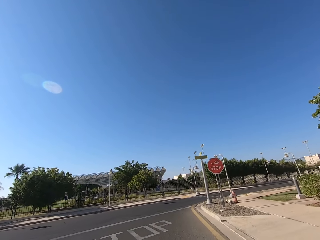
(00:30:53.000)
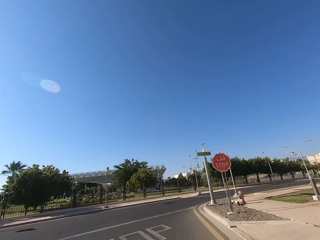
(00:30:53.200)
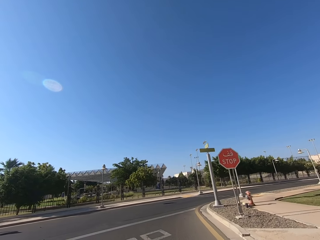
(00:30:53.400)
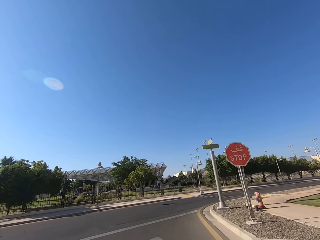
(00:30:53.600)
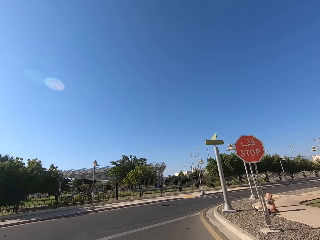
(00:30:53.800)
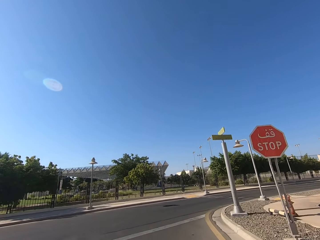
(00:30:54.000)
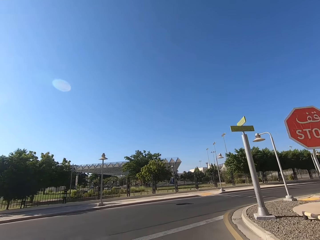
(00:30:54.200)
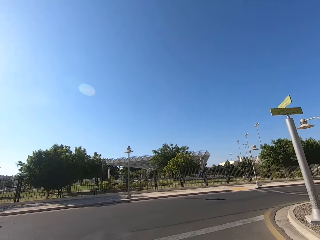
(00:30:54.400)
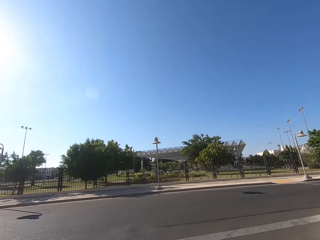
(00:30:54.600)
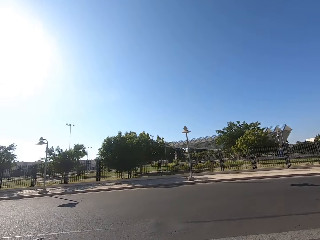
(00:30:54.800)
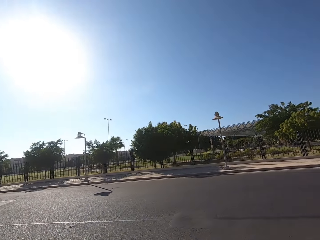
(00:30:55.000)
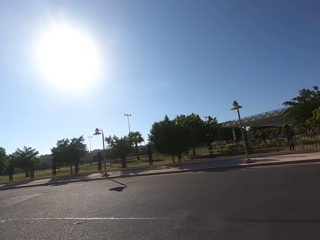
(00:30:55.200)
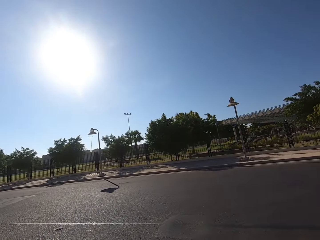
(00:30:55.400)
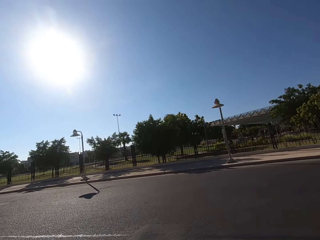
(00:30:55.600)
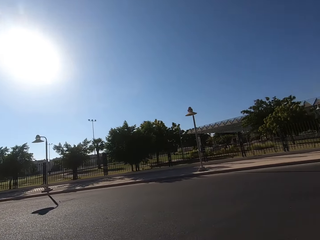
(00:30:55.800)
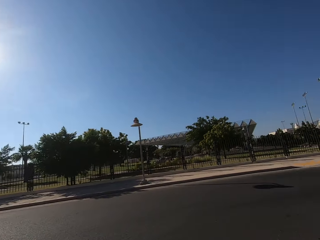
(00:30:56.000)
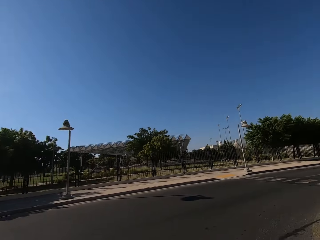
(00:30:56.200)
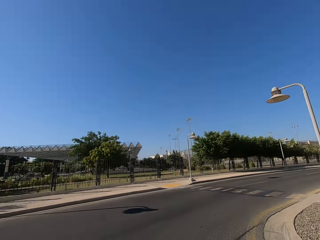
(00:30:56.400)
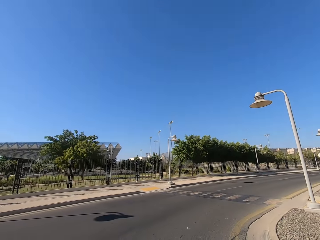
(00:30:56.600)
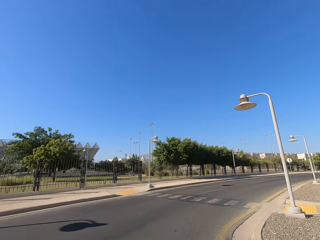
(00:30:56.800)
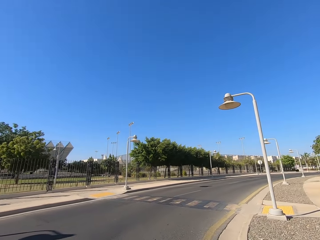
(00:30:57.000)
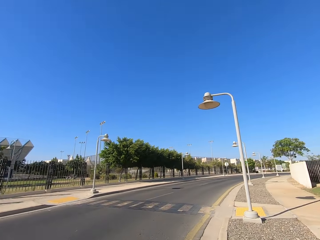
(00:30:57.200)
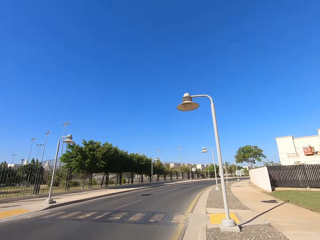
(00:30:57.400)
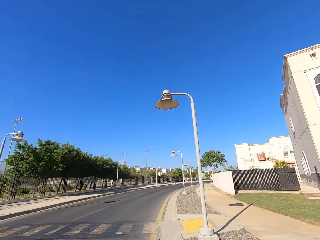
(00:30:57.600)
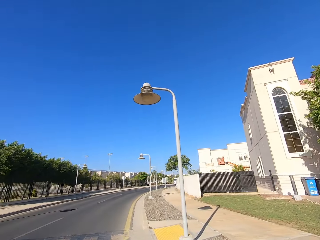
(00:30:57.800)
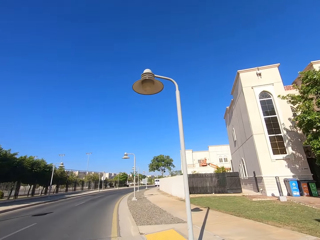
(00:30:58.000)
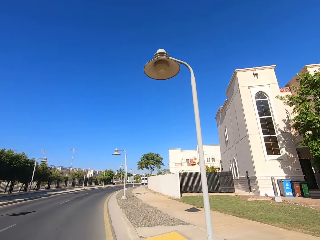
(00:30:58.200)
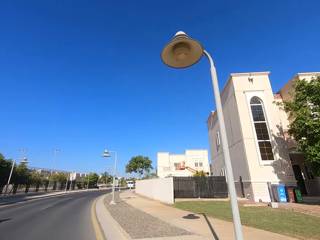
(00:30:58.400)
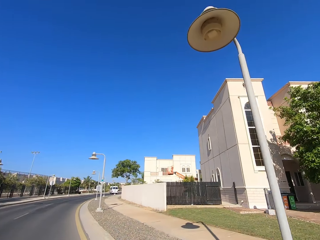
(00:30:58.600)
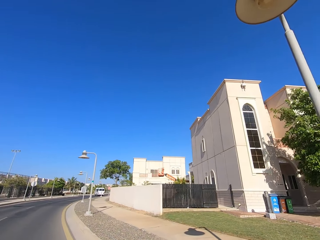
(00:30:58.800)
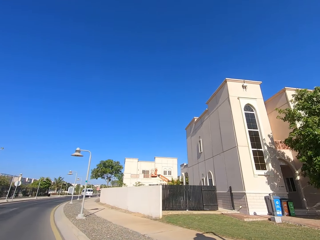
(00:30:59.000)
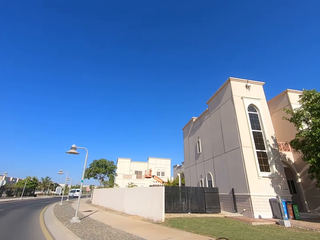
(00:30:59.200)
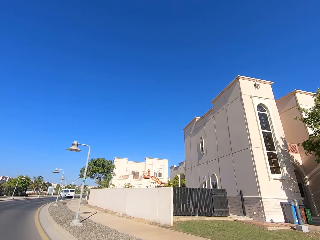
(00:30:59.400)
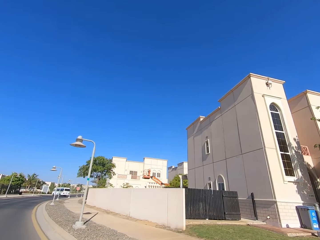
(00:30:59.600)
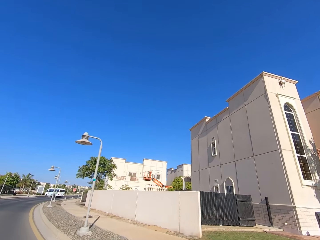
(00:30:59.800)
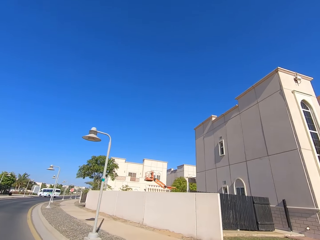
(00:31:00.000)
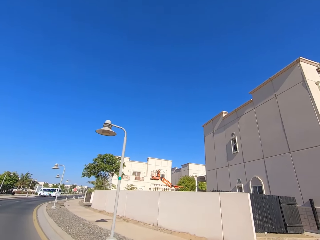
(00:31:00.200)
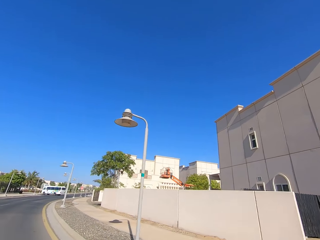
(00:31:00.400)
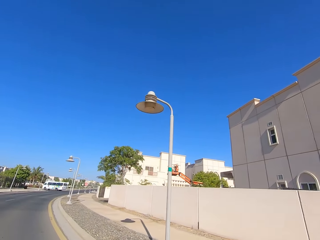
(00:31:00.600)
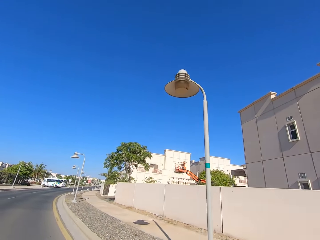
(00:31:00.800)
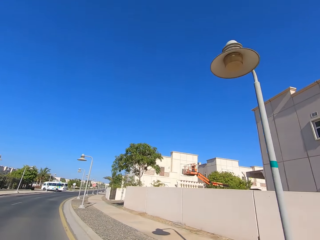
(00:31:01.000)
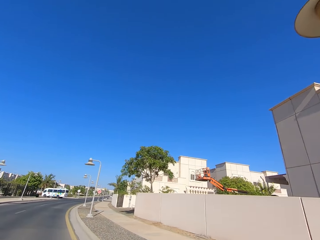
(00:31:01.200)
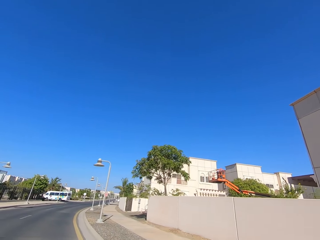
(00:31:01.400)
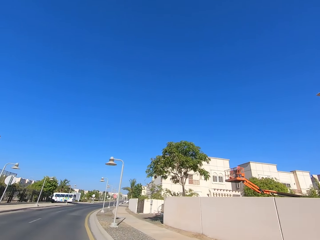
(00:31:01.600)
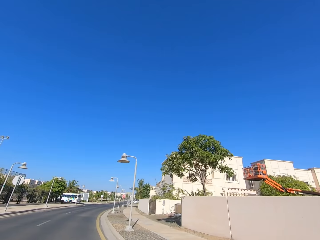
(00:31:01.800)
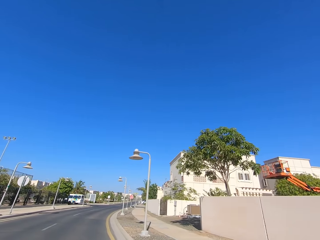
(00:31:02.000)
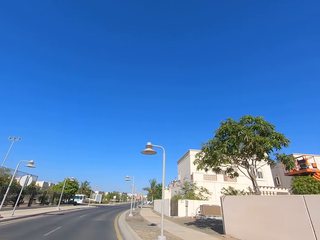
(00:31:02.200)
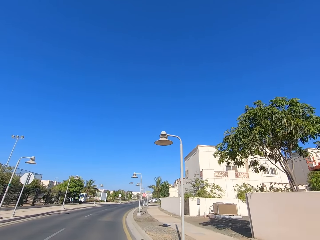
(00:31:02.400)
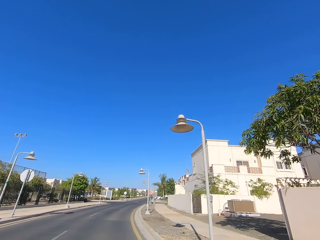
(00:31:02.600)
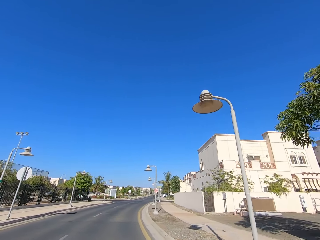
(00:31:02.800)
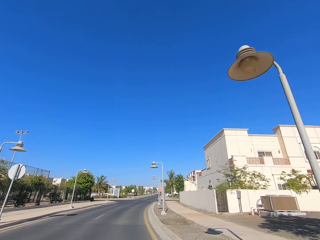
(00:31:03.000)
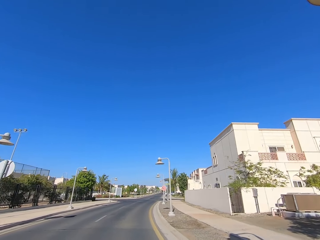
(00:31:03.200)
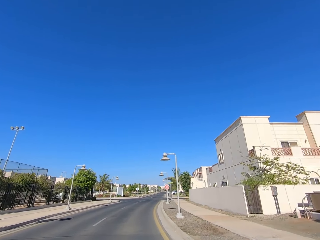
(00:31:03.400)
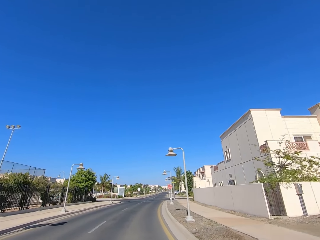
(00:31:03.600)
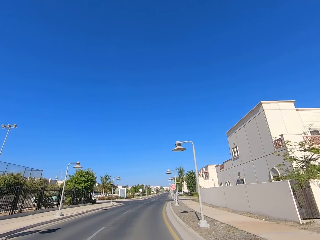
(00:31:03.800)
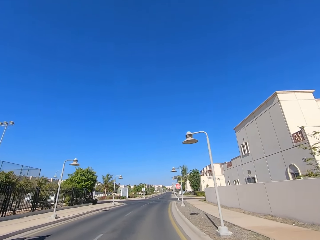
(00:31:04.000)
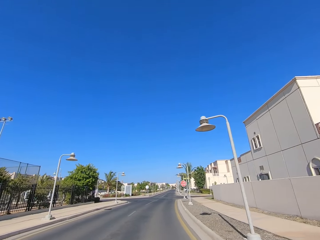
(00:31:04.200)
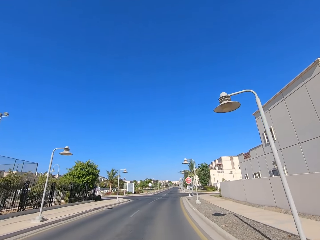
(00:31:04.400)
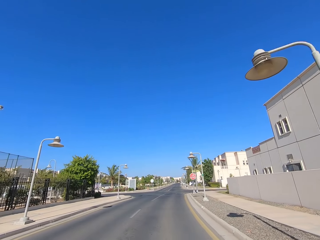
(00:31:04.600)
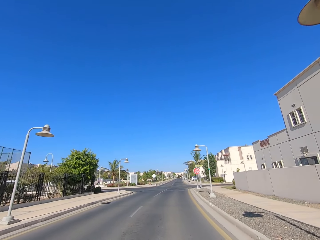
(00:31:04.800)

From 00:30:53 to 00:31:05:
The camera wearer looks around. They ride a motorbike on the road.

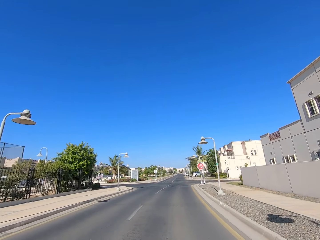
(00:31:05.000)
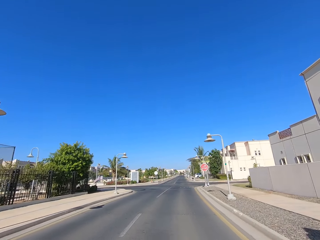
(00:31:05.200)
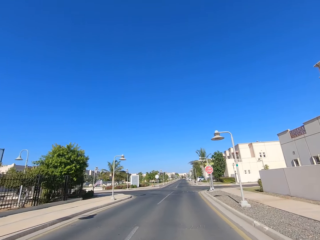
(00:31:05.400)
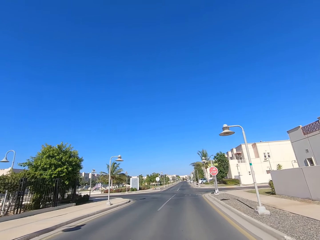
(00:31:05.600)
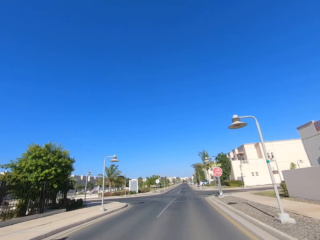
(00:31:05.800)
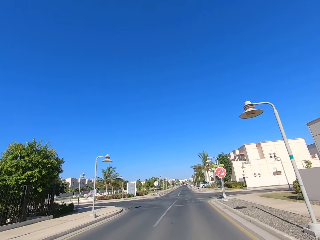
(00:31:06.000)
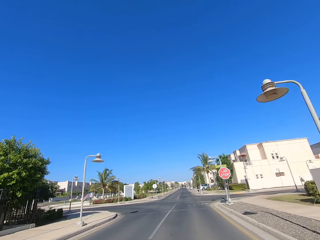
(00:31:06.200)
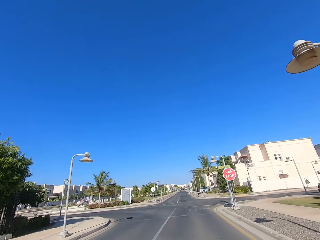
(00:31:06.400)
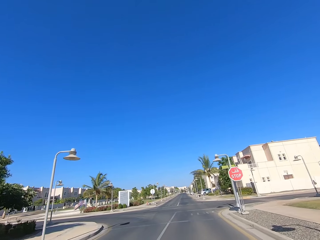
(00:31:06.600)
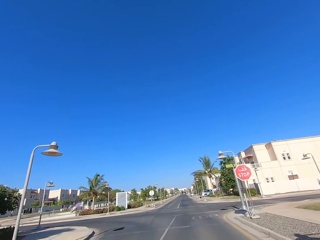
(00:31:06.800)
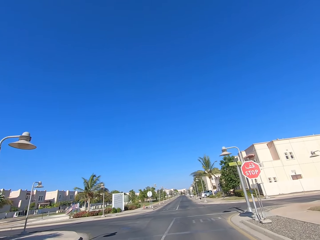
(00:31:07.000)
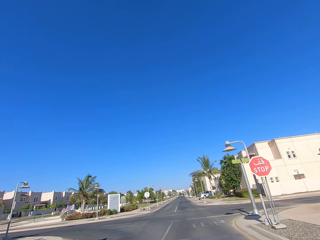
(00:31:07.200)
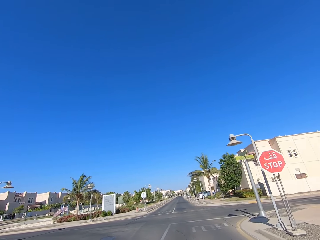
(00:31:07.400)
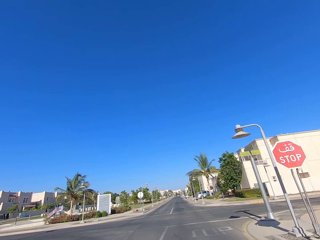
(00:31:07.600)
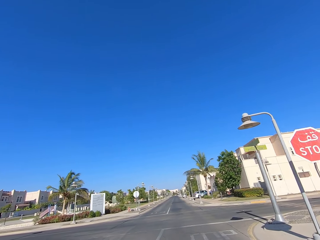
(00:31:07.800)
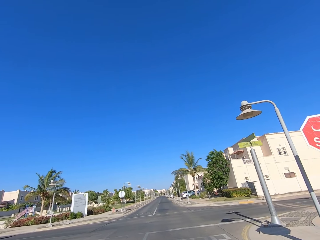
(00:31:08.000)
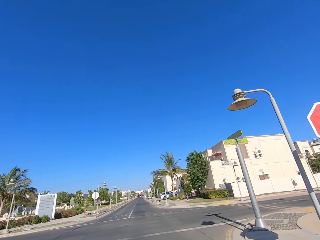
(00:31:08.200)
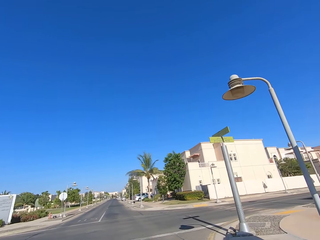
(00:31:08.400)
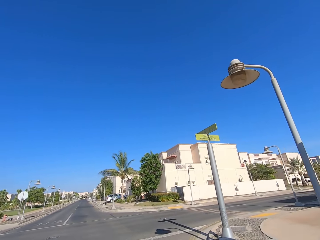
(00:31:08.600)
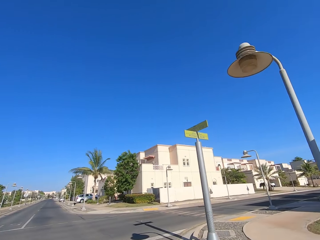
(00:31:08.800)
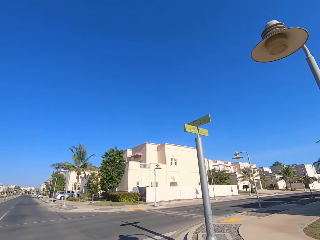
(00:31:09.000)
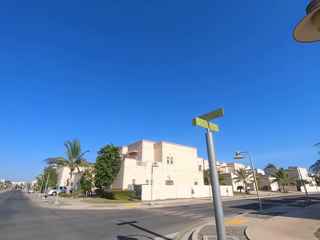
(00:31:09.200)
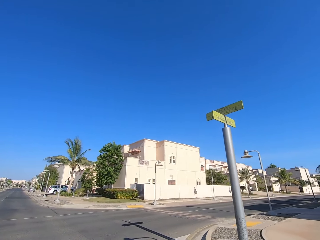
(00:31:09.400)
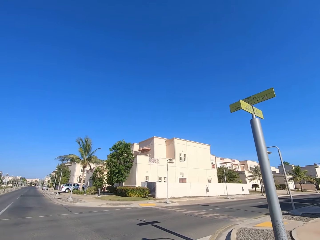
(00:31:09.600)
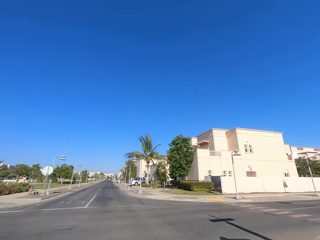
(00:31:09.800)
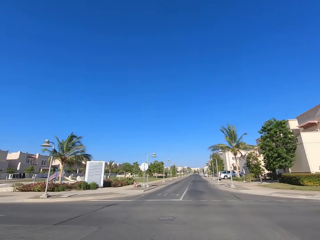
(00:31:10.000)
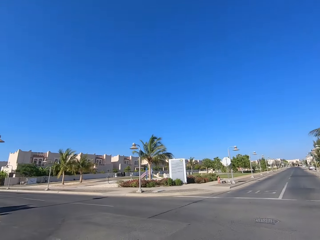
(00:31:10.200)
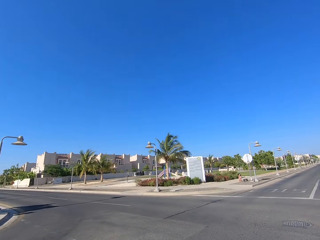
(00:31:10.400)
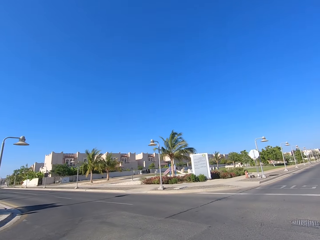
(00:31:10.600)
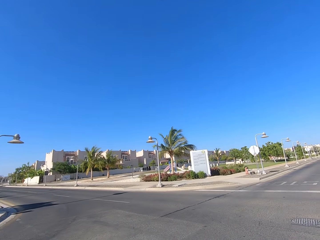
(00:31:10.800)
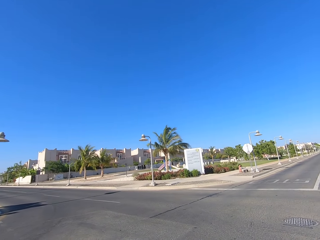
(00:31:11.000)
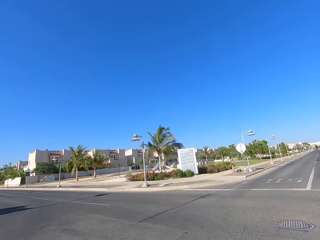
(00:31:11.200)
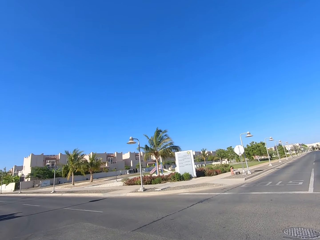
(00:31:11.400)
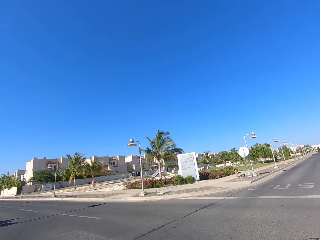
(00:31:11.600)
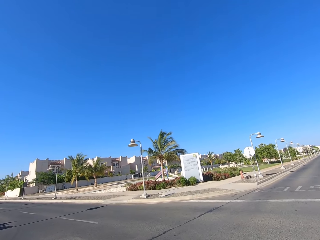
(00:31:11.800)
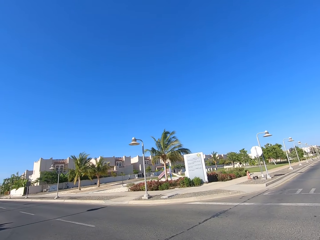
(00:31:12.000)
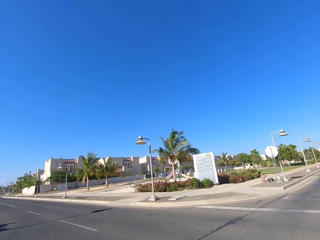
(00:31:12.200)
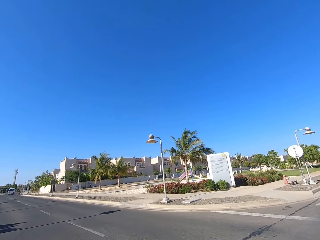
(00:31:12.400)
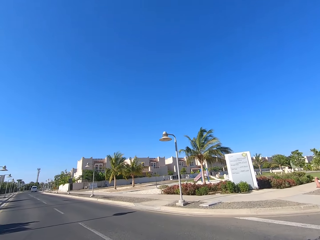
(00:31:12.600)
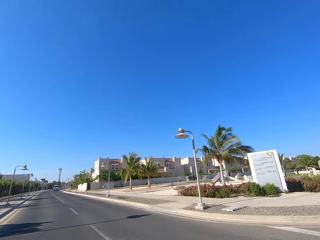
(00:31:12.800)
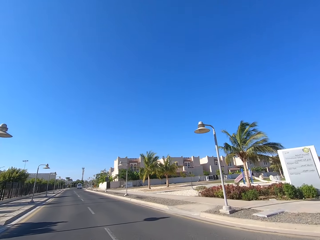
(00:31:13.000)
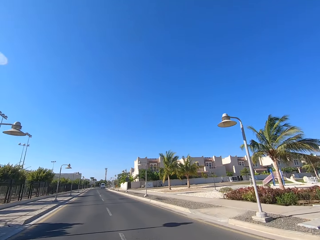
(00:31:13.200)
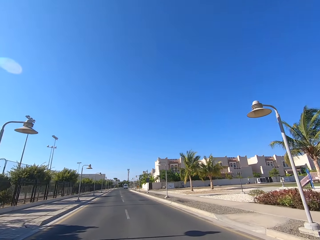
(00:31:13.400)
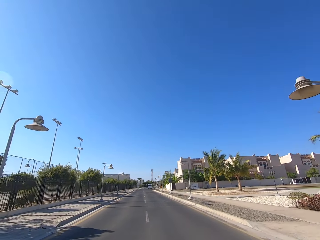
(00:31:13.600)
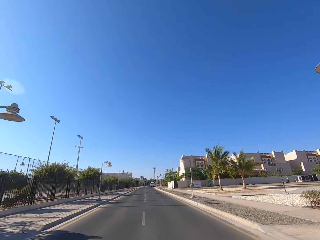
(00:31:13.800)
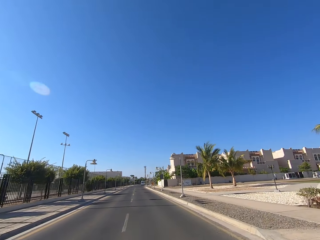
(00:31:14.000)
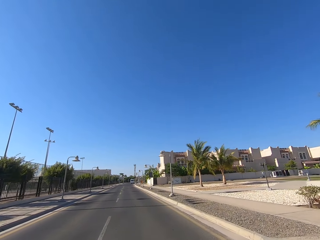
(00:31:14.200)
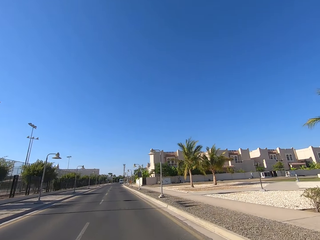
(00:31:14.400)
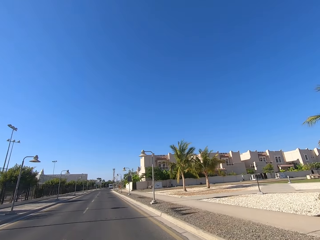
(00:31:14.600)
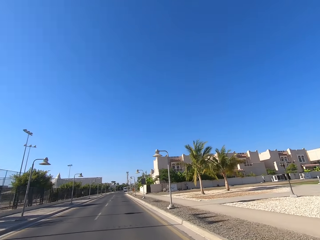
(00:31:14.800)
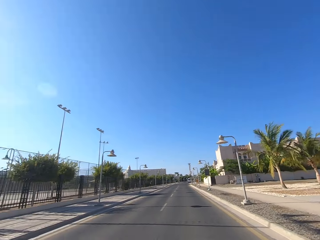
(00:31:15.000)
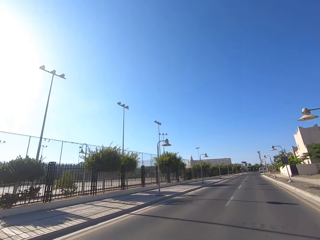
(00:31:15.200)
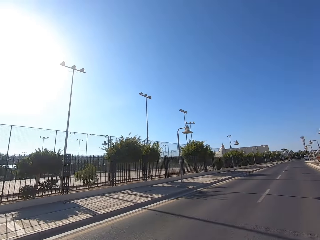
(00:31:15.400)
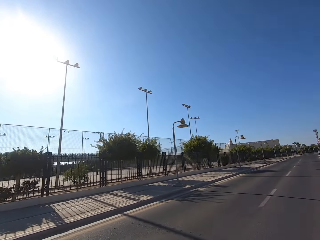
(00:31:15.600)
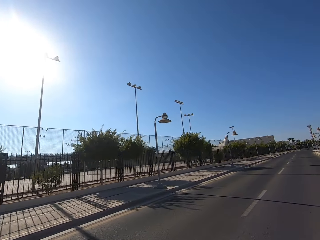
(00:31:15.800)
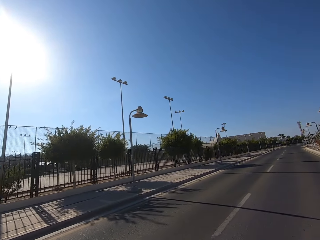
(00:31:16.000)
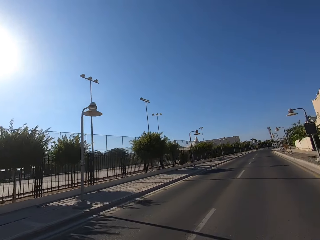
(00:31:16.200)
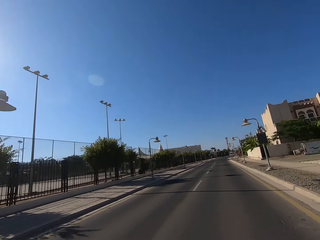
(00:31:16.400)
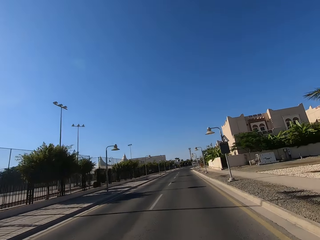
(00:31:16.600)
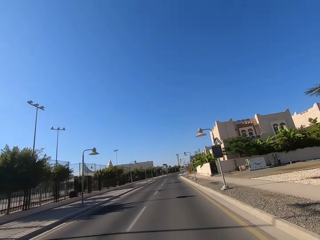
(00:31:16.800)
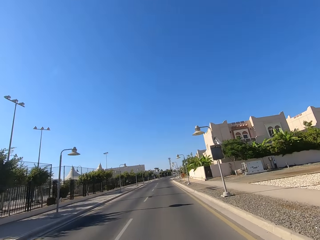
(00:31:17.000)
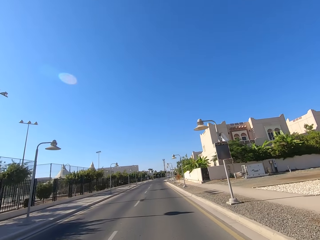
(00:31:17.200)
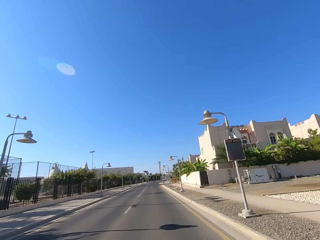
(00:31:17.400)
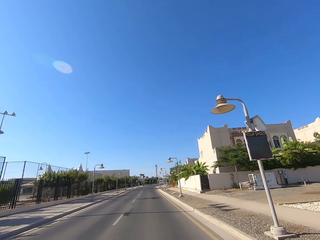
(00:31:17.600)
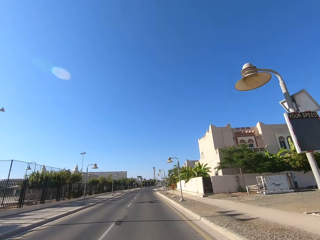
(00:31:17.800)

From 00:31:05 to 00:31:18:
The camera wearer looks around. They ride a motorbike on the road.
